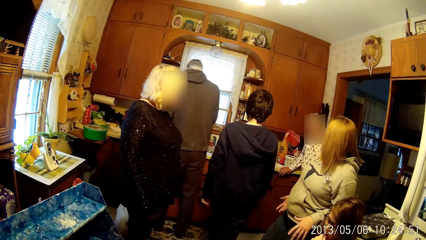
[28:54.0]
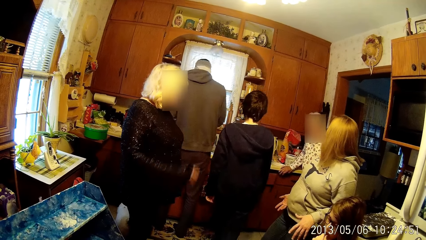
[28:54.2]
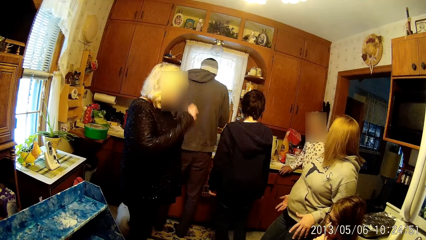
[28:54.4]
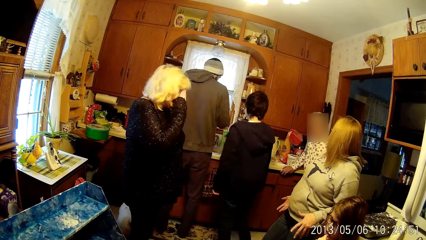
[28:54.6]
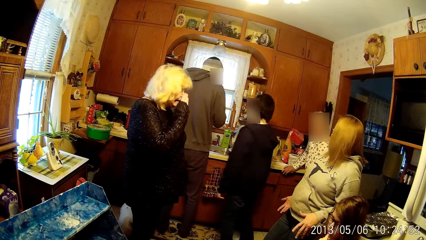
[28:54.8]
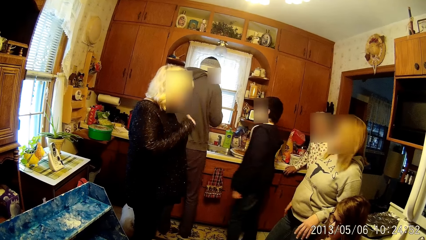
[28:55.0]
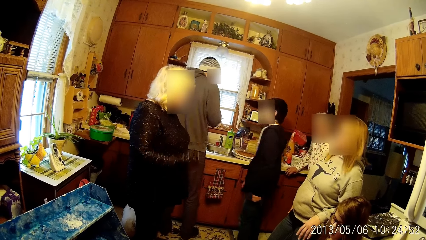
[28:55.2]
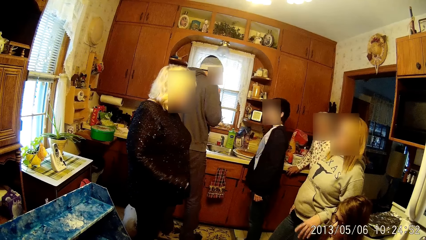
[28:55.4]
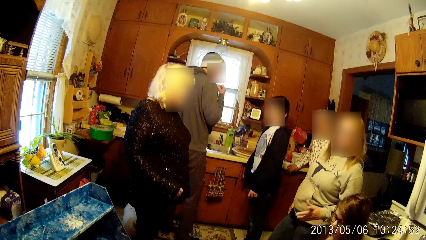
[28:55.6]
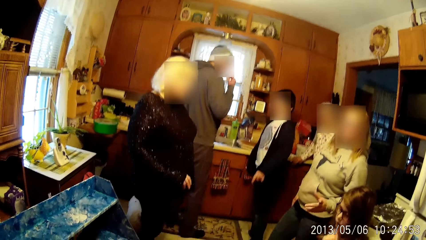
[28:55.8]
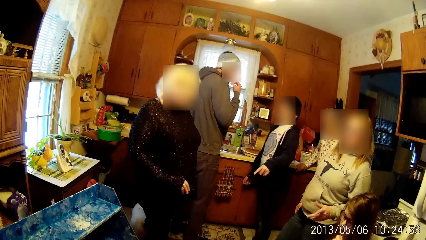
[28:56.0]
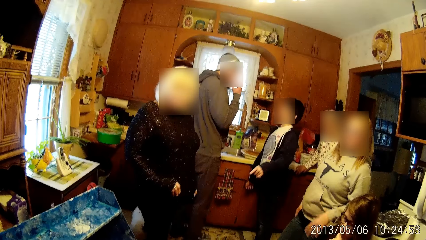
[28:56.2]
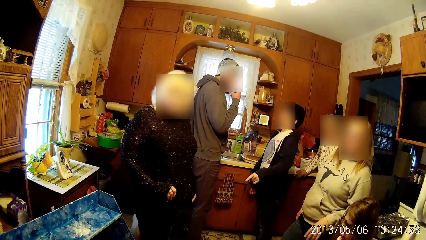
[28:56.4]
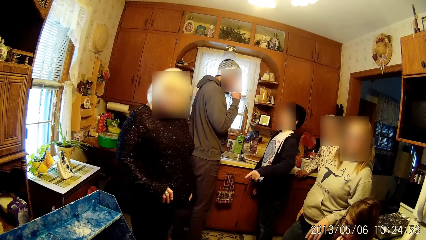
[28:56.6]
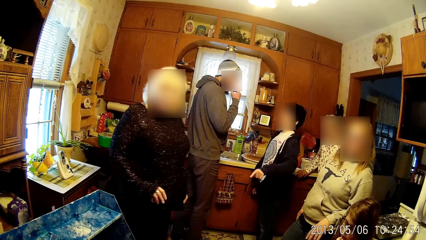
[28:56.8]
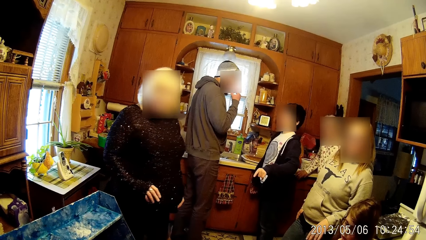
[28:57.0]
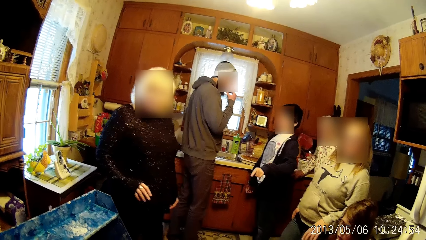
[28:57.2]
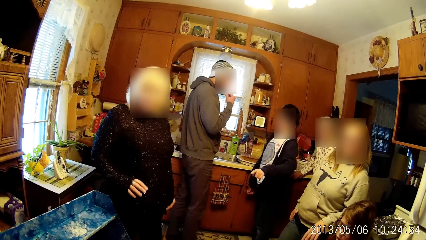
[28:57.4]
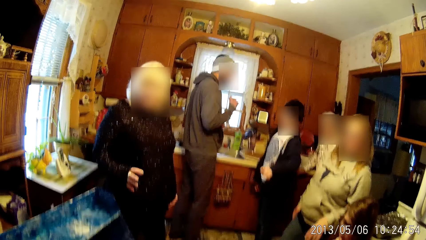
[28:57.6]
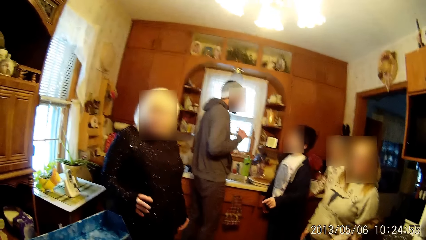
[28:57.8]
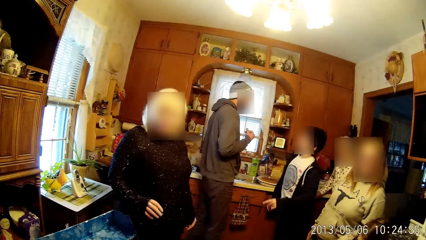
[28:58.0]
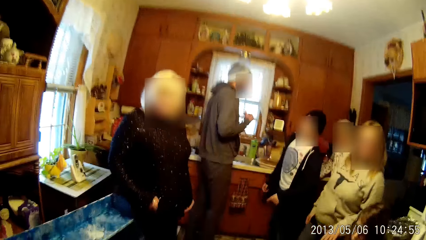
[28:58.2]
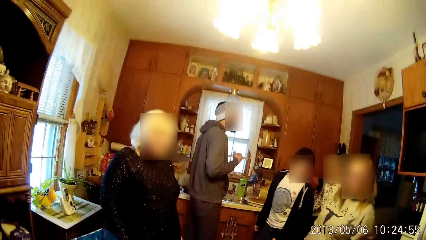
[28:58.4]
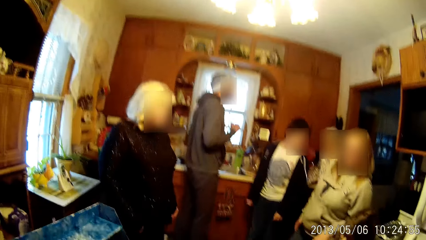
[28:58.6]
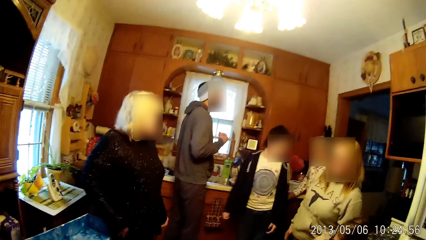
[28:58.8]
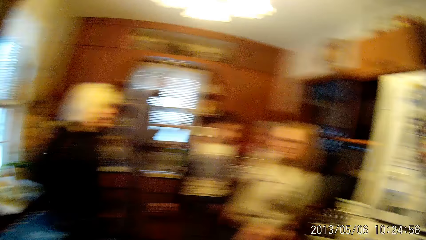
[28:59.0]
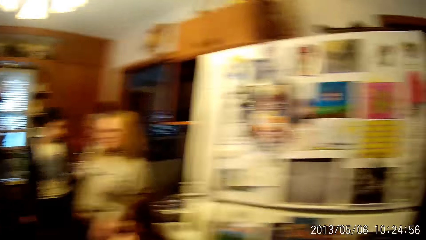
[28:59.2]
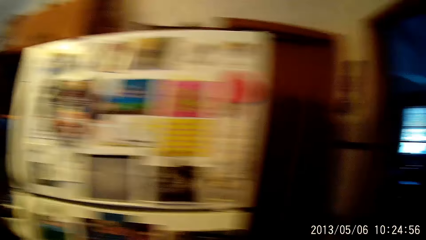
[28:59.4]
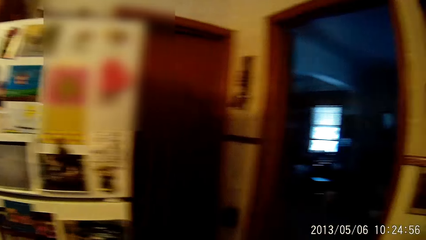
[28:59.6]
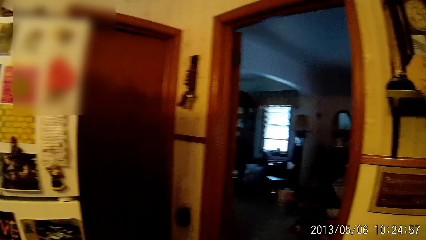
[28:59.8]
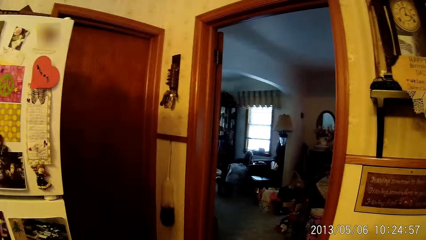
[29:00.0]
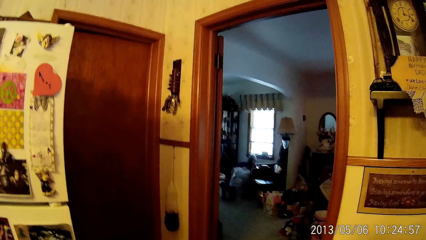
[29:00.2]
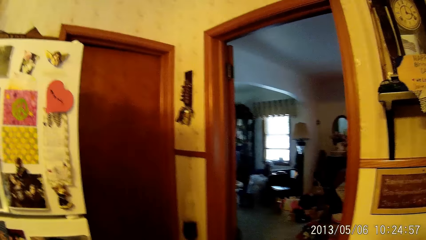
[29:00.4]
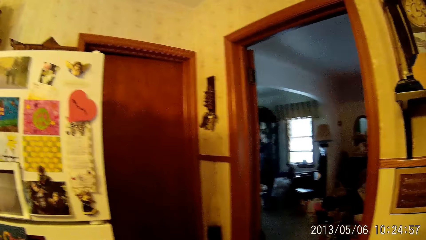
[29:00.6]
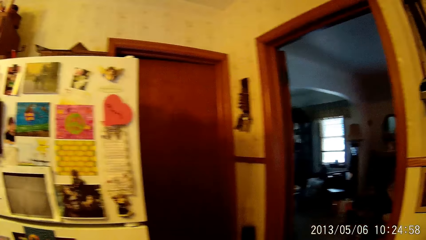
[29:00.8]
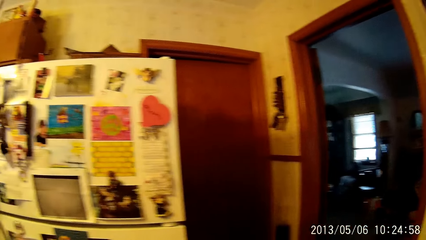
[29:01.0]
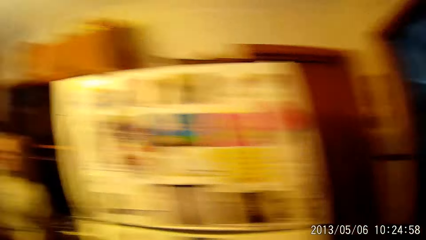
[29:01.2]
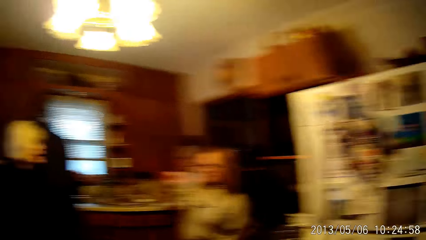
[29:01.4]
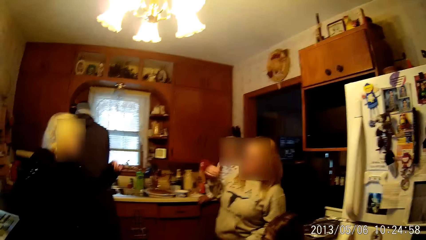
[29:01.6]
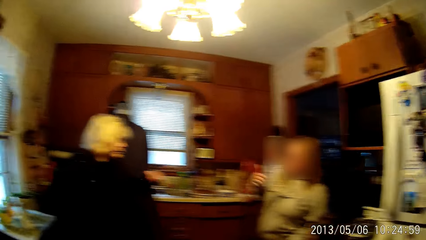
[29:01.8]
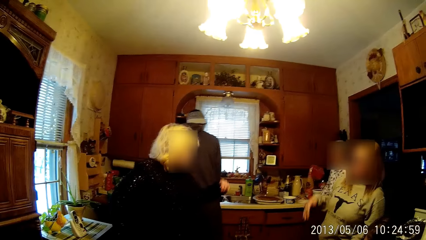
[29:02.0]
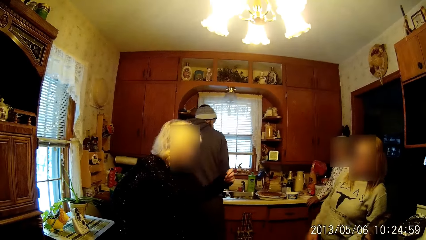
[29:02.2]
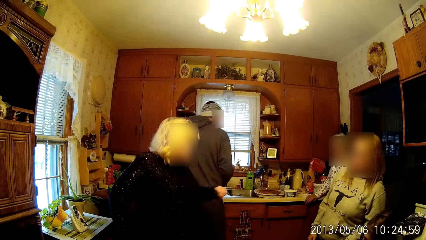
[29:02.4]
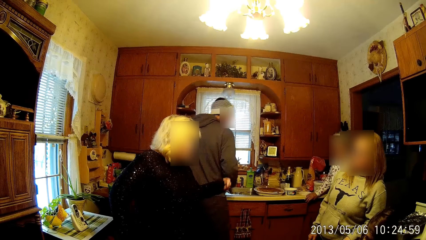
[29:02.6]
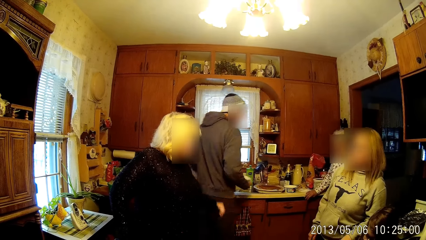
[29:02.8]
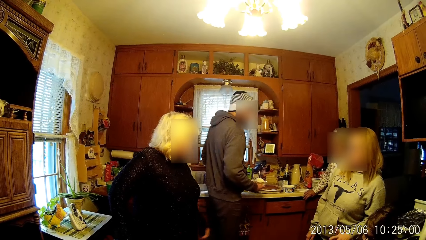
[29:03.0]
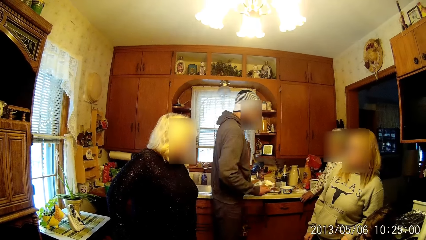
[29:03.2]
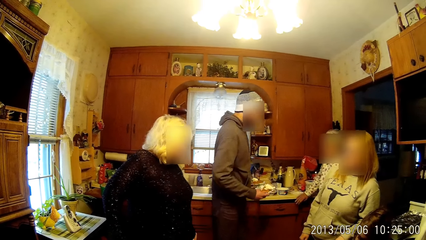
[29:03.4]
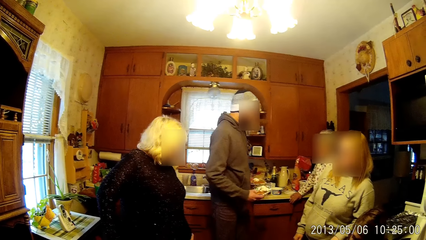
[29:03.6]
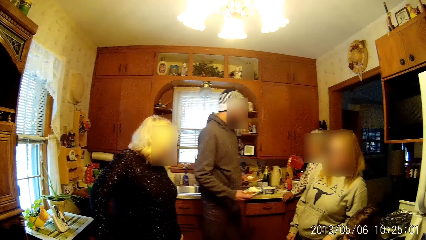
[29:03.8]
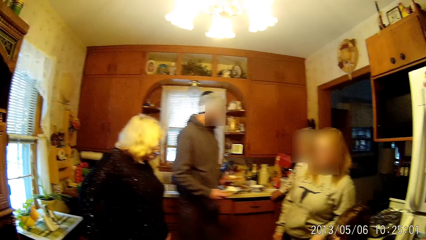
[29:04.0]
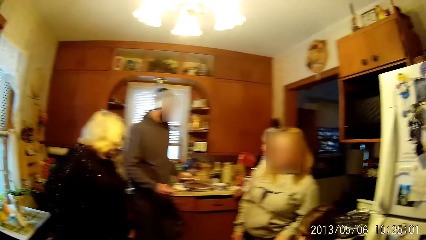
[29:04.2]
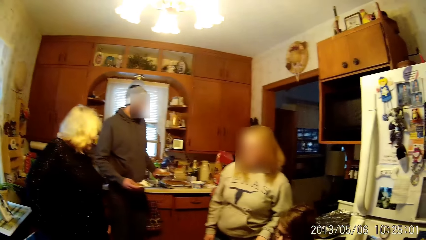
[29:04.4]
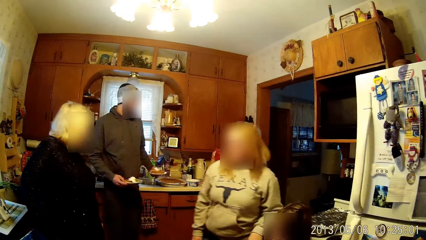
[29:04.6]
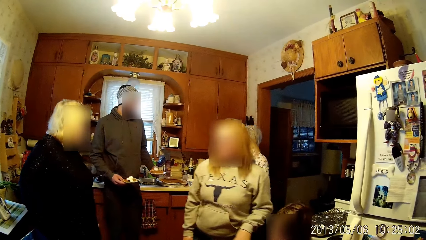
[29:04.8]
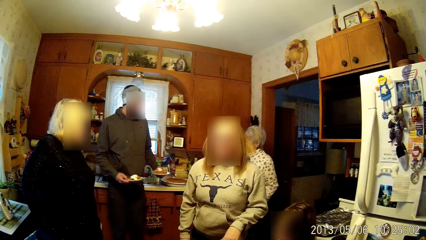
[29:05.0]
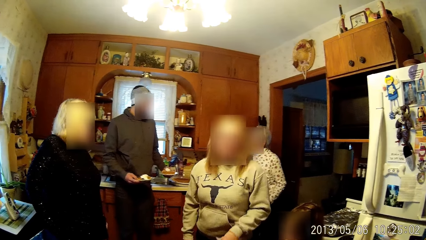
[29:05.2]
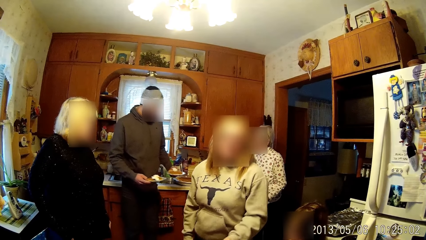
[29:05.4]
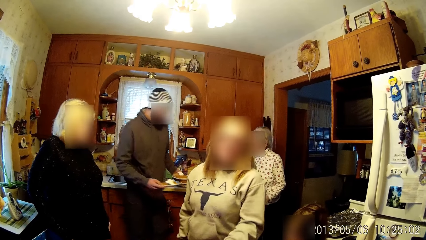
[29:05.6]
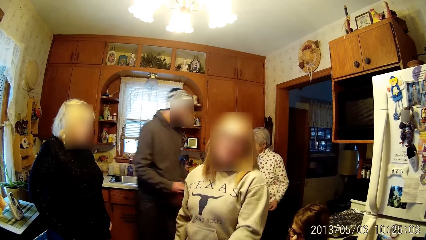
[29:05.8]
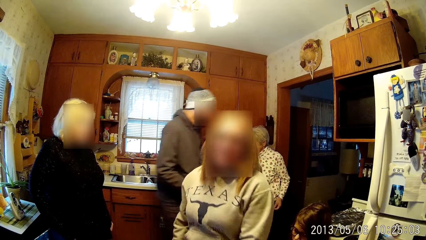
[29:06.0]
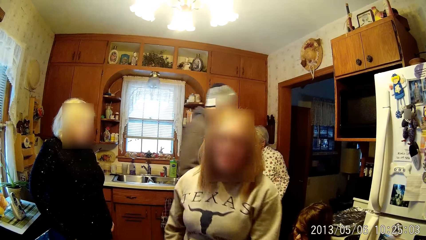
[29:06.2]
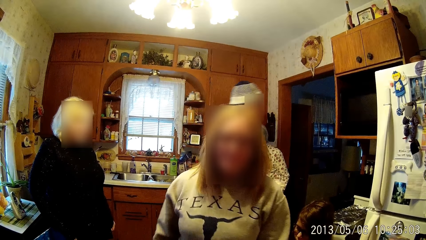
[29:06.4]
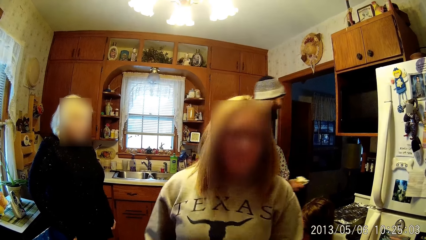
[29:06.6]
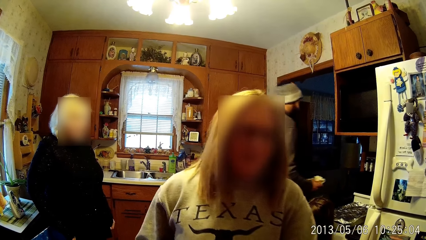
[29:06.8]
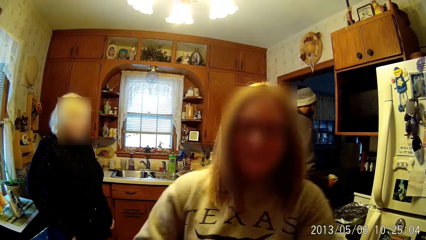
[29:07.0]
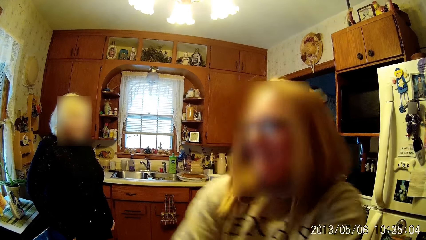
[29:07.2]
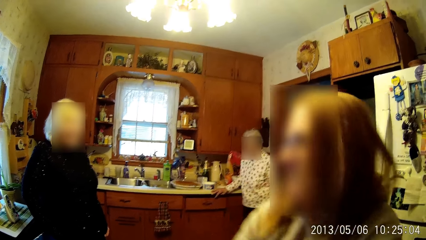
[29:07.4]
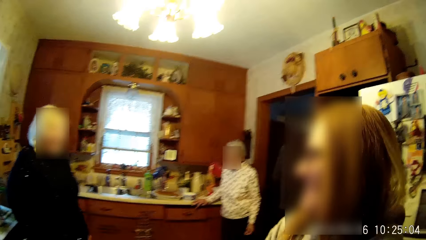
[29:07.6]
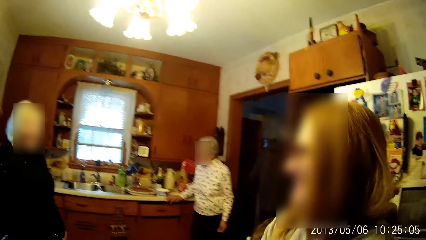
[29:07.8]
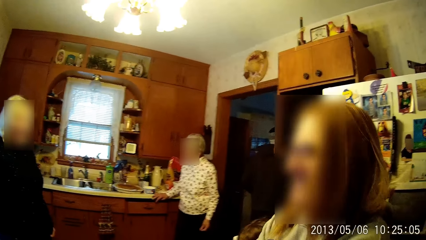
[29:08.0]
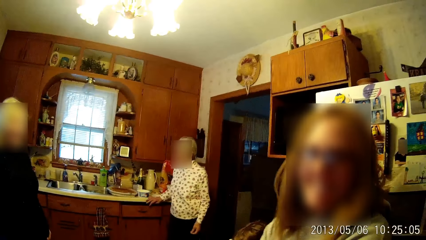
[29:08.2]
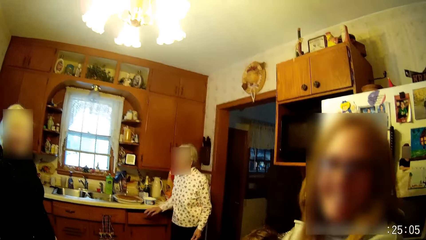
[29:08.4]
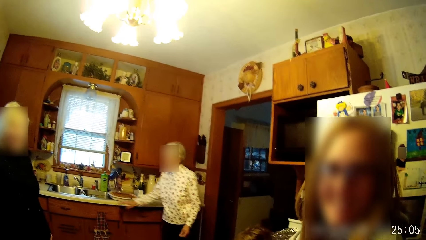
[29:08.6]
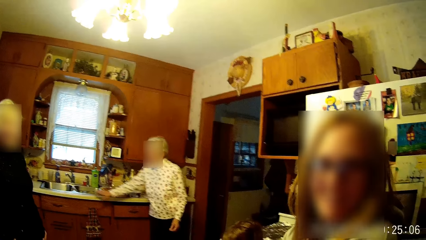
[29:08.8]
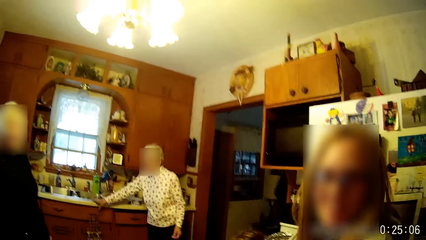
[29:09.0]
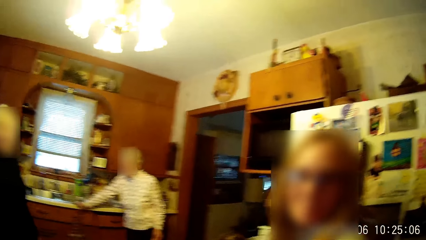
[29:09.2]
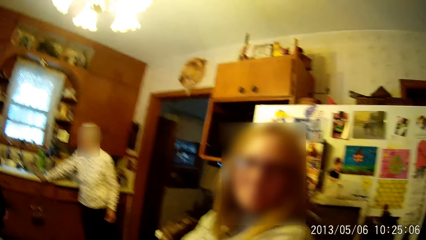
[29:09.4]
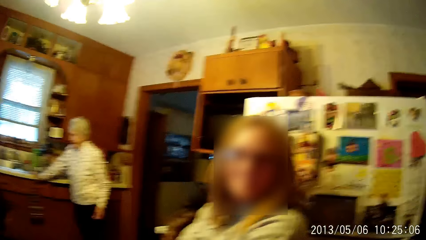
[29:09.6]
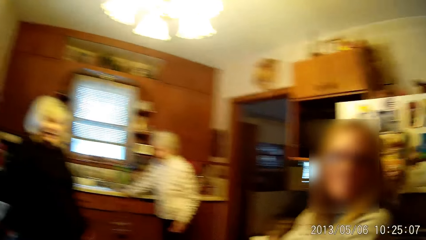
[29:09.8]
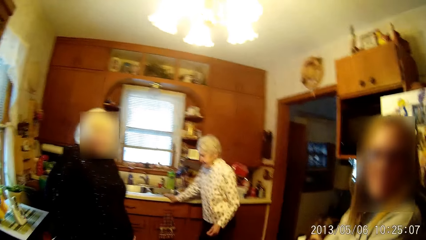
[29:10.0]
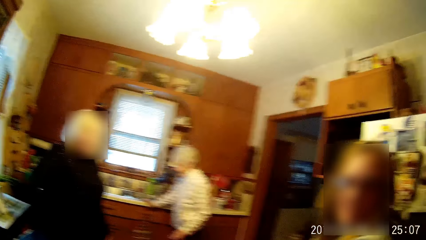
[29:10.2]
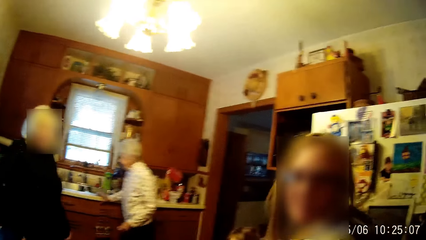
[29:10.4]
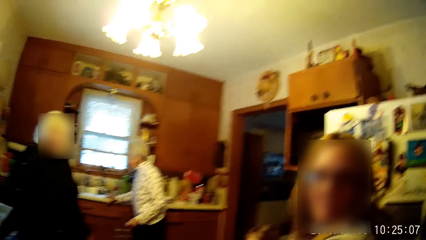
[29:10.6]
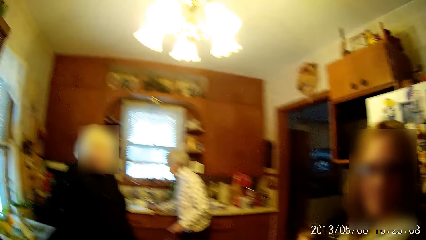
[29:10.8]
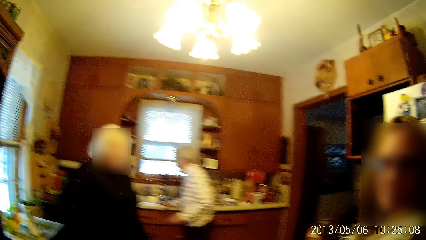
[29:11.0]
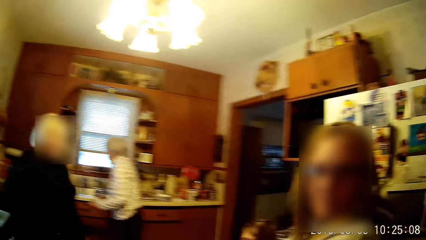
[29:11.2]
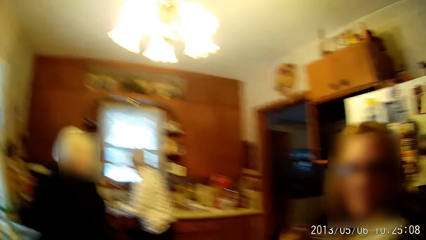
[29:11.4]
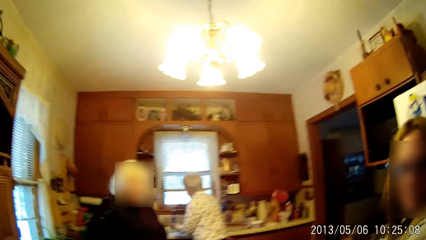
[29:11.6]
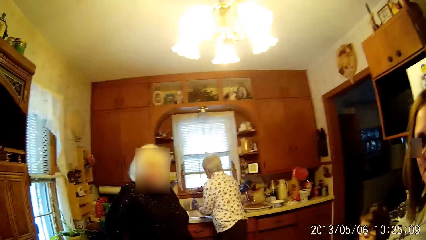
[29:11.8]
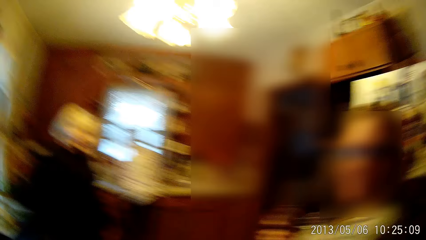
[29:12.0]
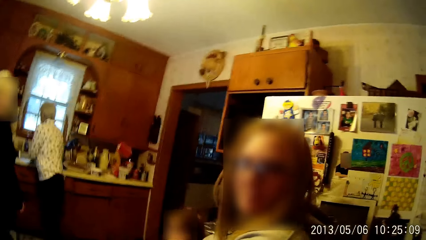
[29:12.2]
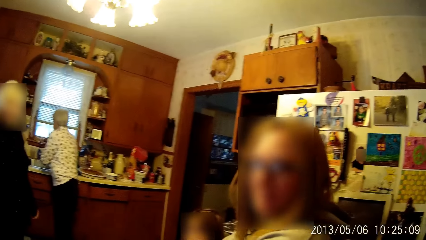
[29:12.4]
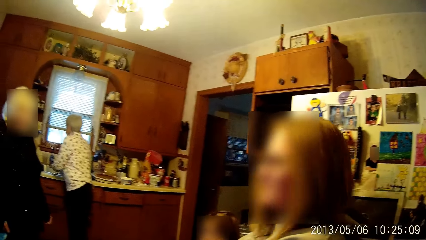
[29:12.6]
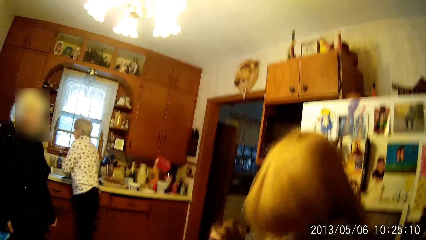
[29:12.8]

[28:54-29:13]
The boy interacts with a man. The woman interacts with another woman. The first woman interacts with the camera wearer. Another woman places her right hand on a sink. She moves her right hand on the sink. She rinses her hands at the sink.
